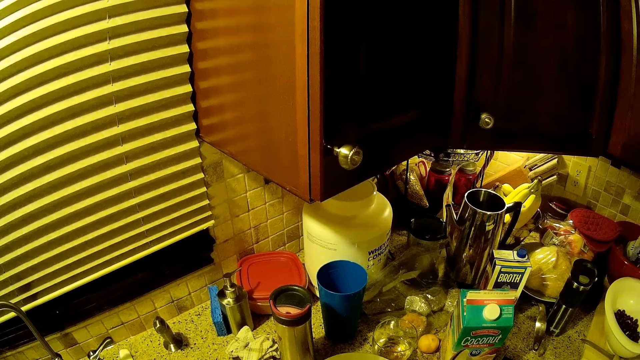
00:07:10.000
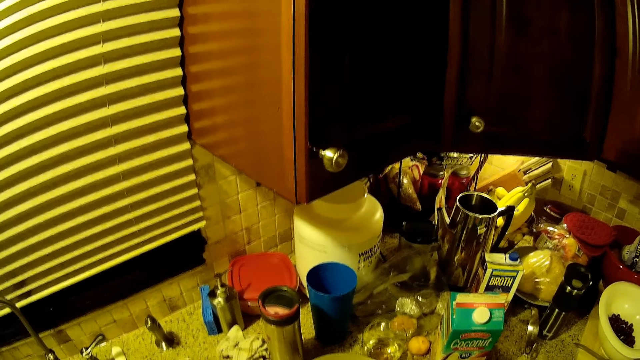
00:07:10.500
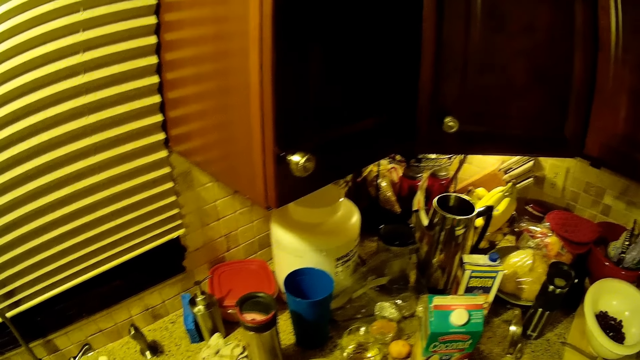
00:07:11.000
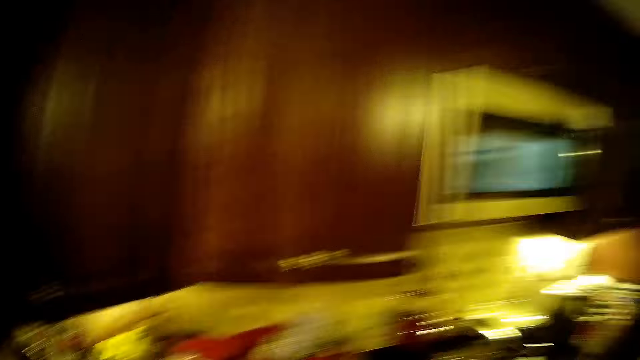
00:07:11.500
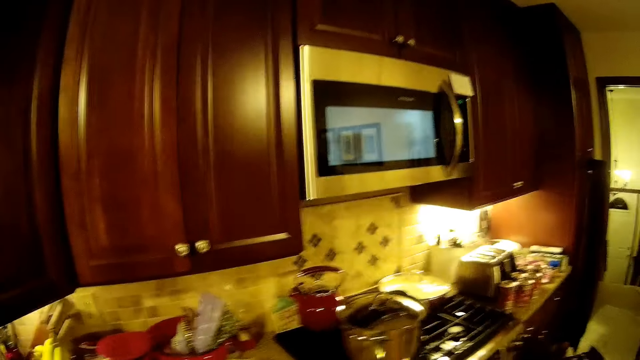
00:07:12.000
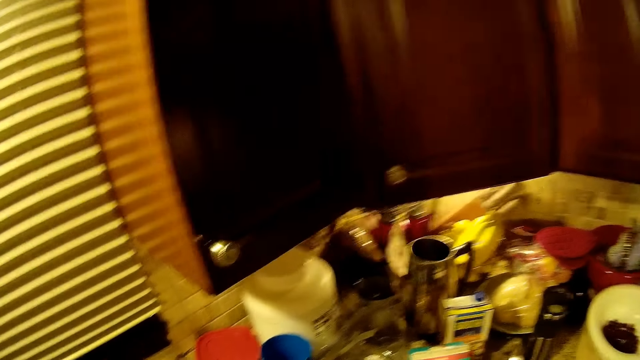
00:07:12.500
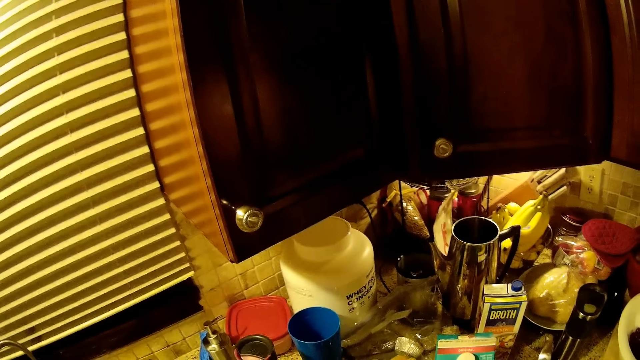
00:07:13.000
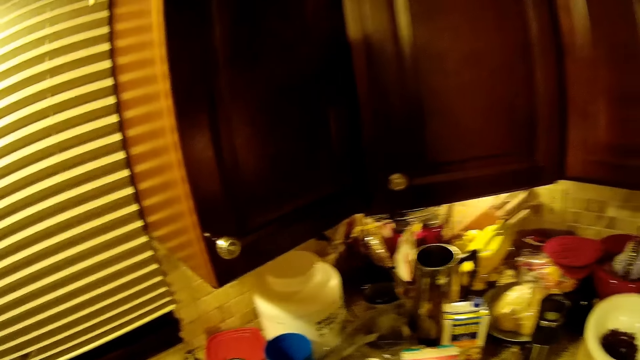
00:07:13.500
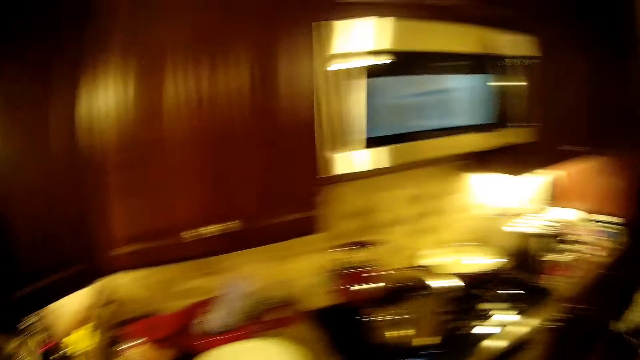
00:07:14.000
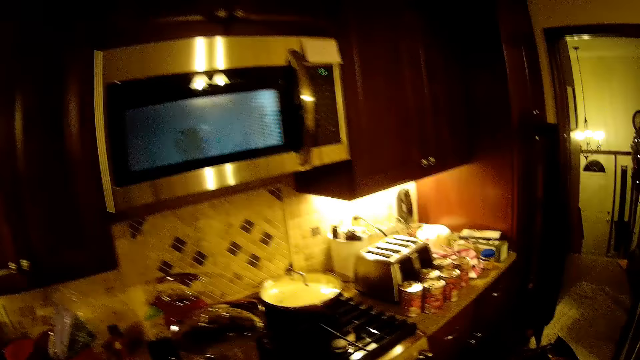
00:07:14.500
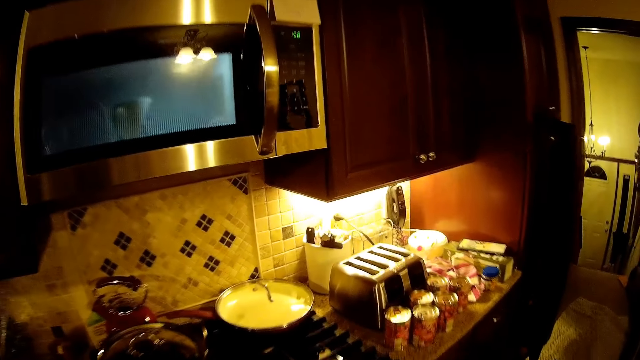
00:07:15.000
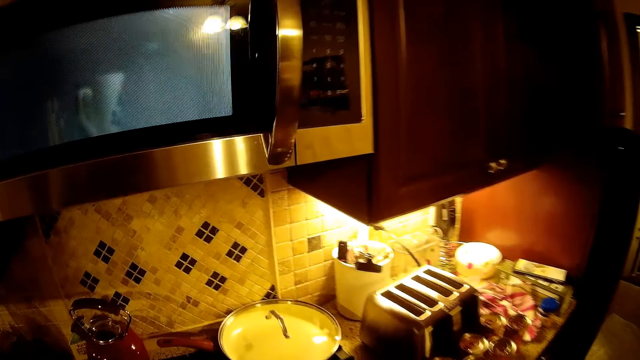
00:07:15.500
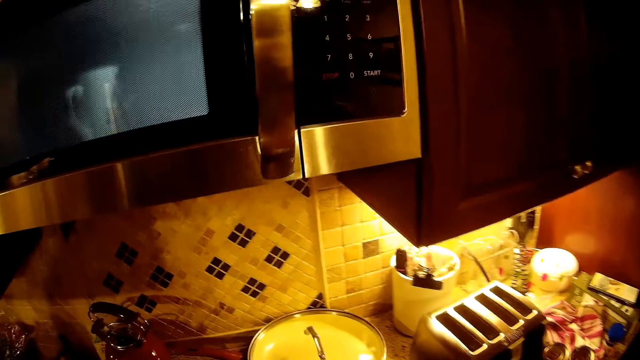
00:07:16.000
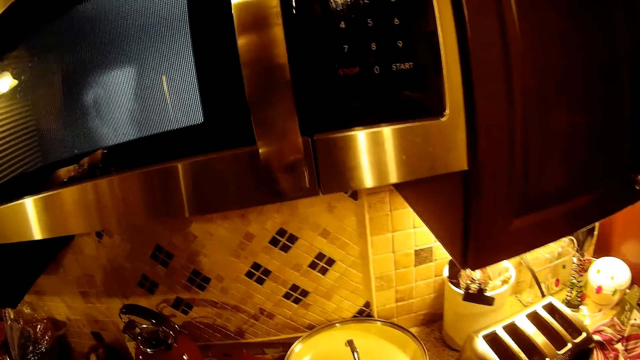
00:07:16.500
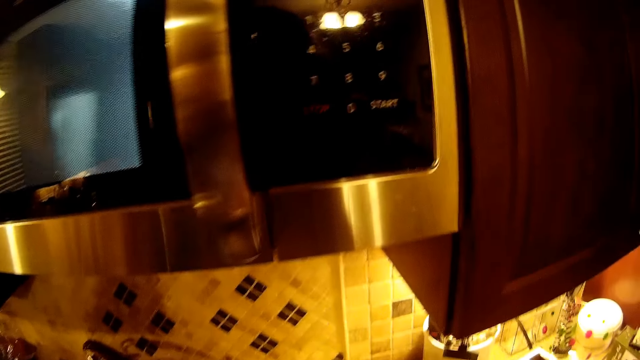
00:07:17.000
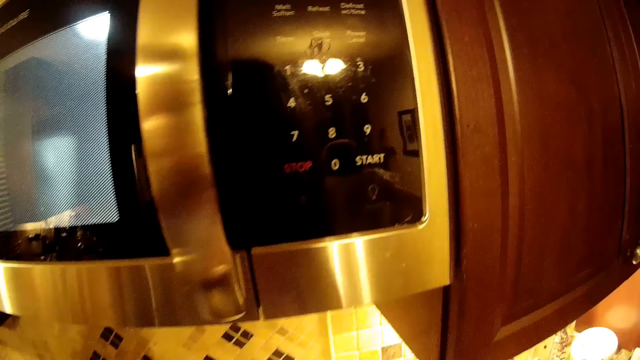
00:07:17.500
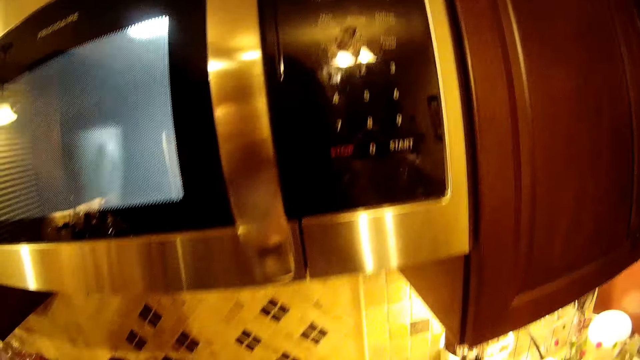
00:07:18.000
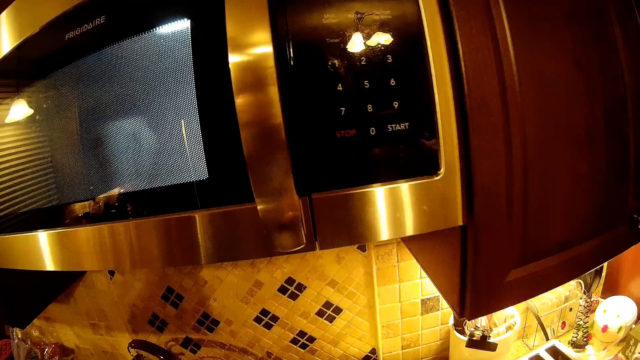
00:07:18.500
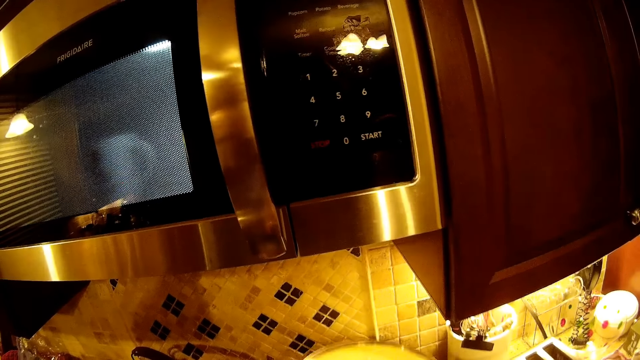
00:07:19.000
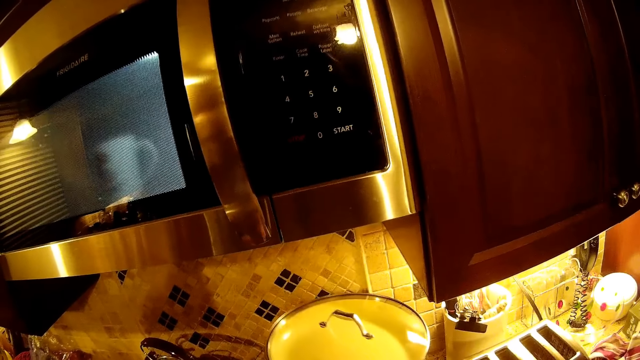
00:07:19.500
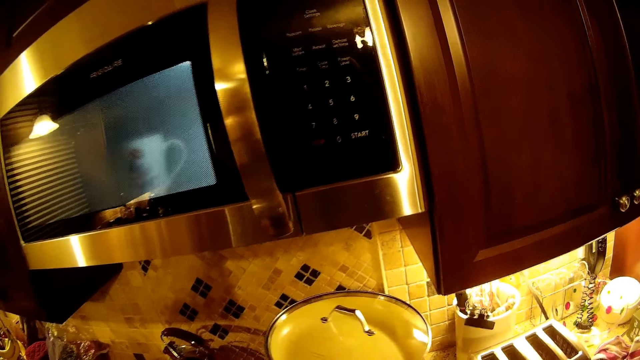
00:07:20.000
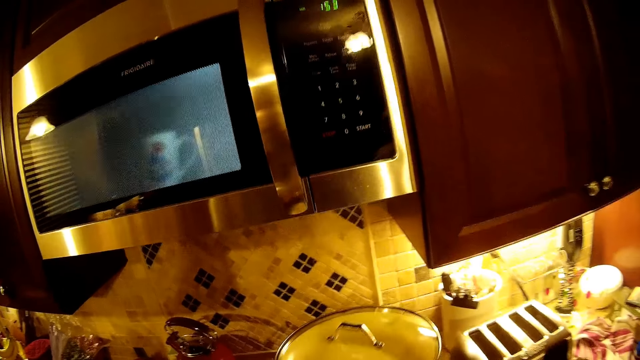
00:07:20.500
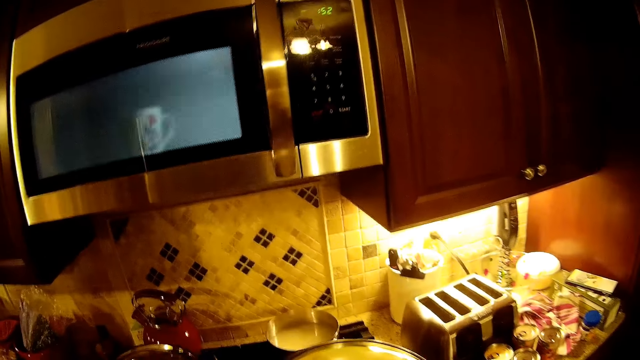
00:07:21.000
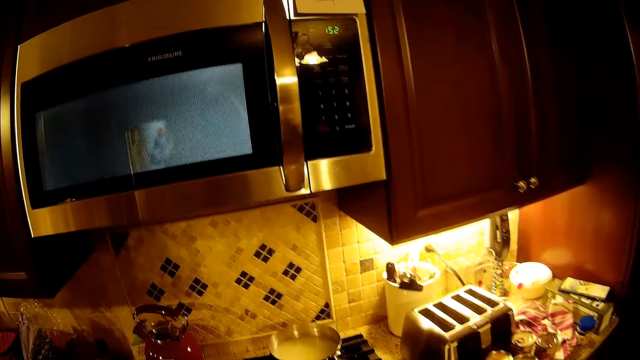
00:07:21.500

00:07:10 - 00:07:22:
The camera wearer looks around. They walk on the floor. They stand on the floor. They lift the cooking pot.

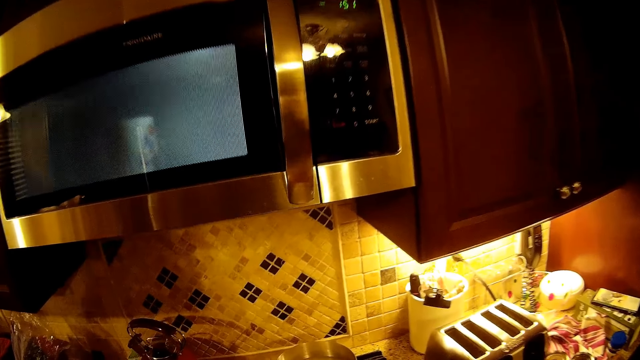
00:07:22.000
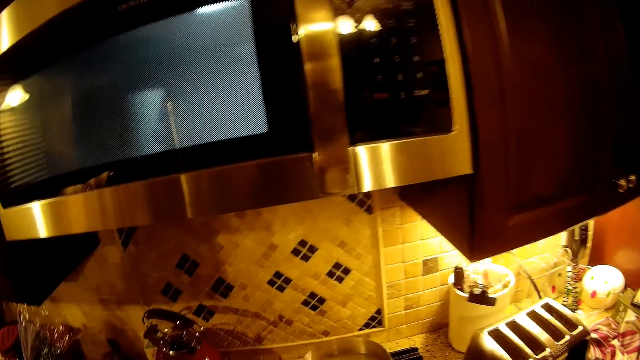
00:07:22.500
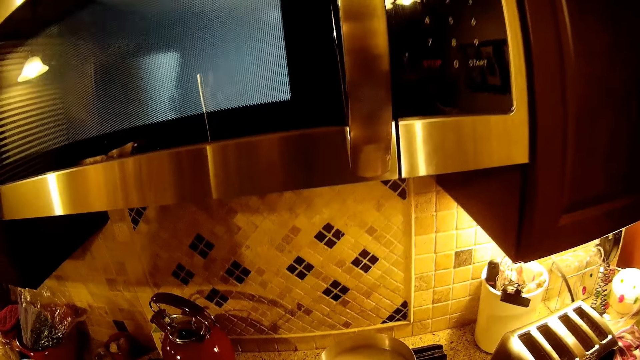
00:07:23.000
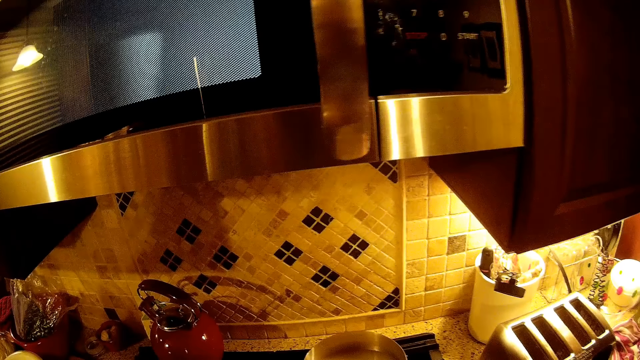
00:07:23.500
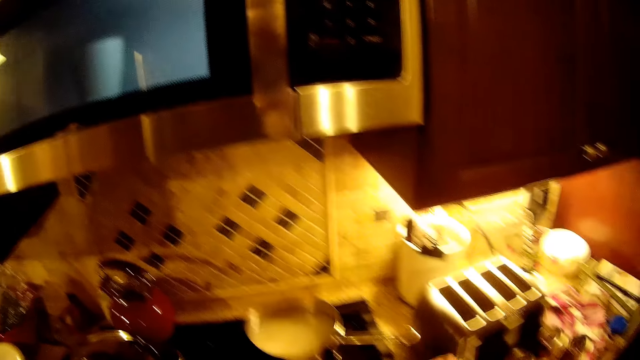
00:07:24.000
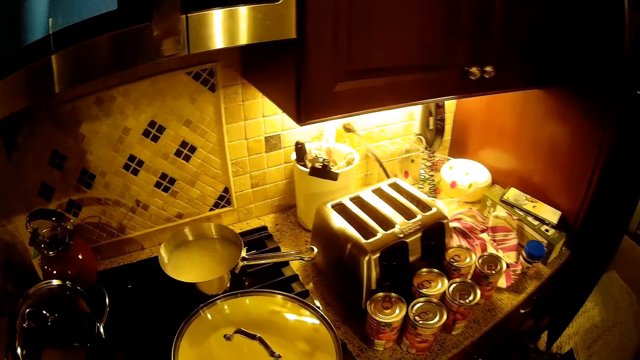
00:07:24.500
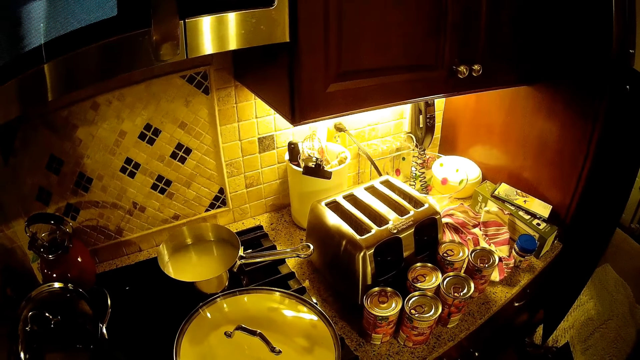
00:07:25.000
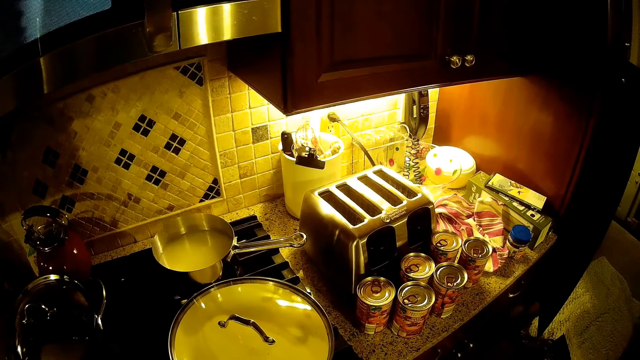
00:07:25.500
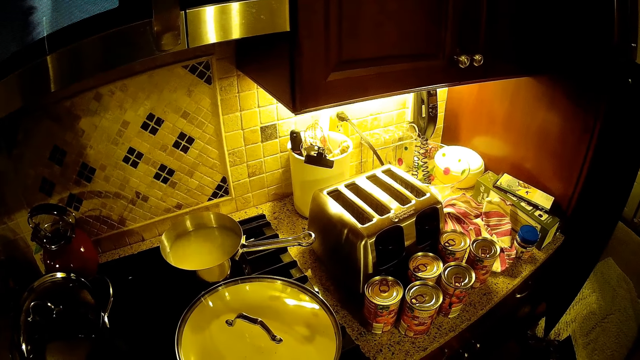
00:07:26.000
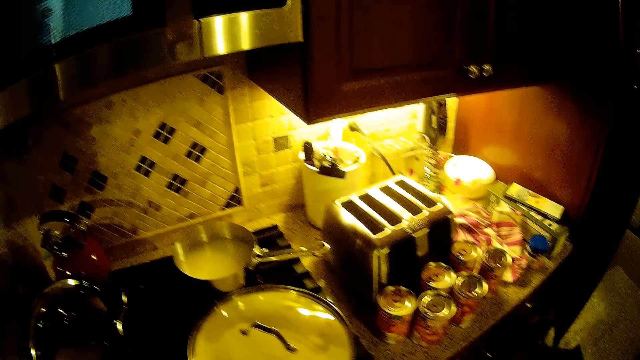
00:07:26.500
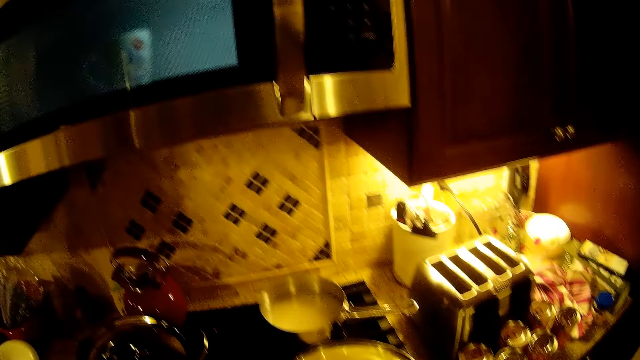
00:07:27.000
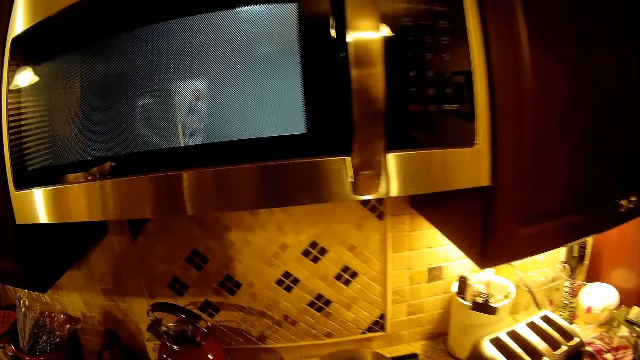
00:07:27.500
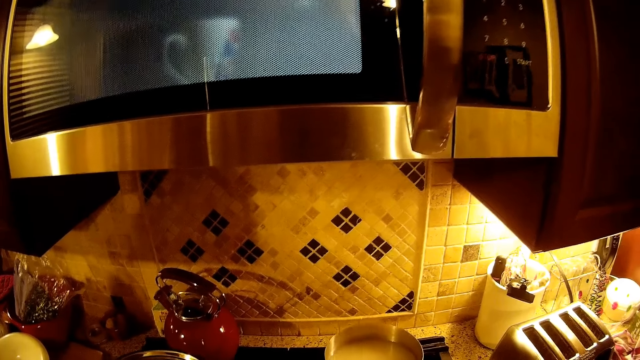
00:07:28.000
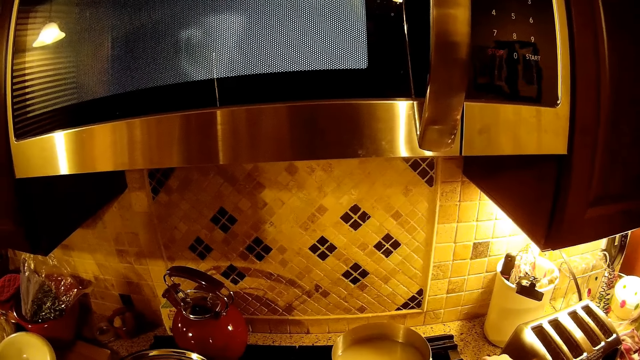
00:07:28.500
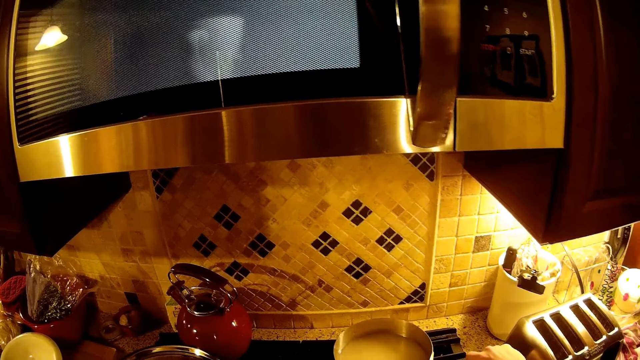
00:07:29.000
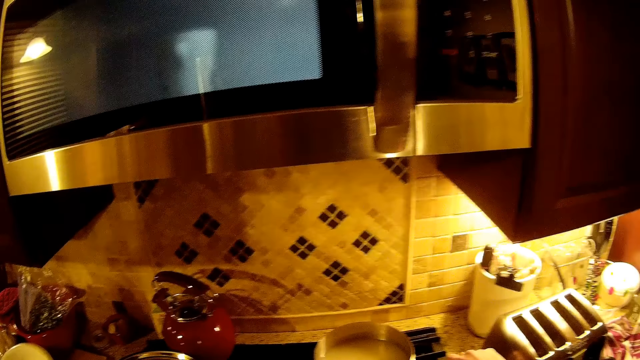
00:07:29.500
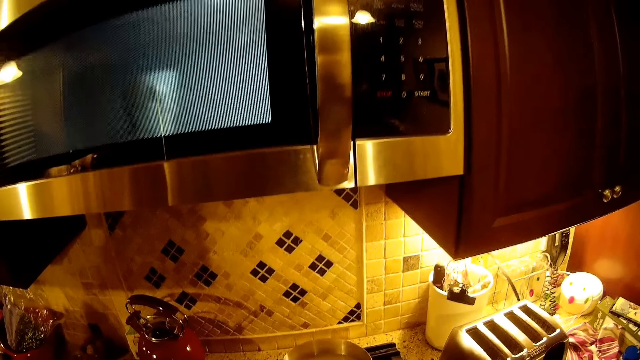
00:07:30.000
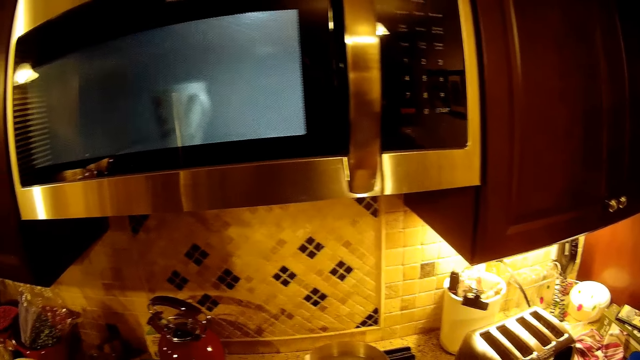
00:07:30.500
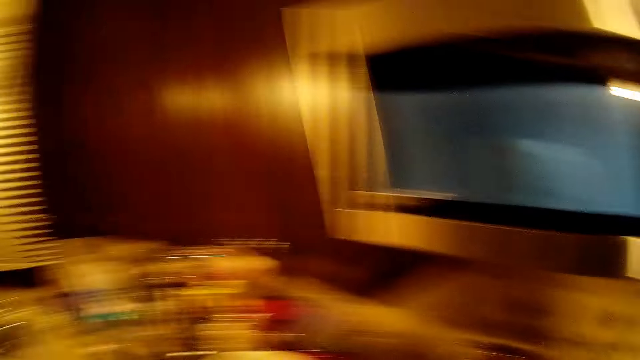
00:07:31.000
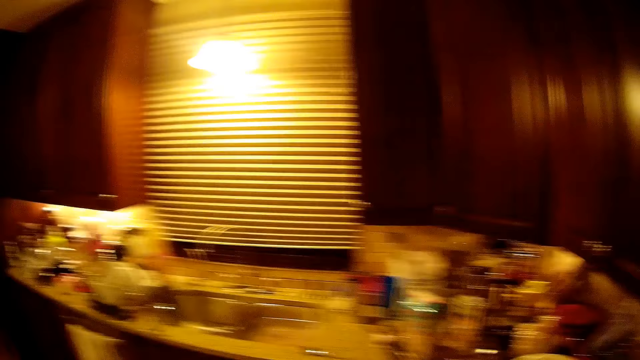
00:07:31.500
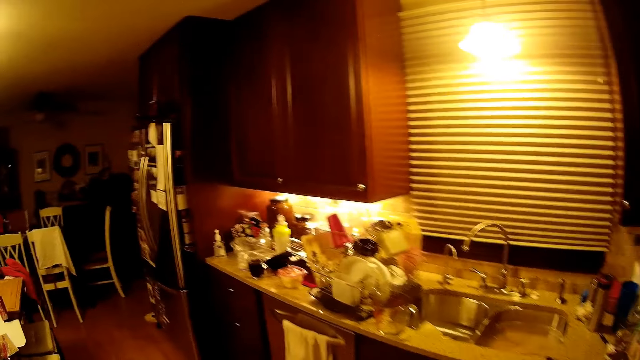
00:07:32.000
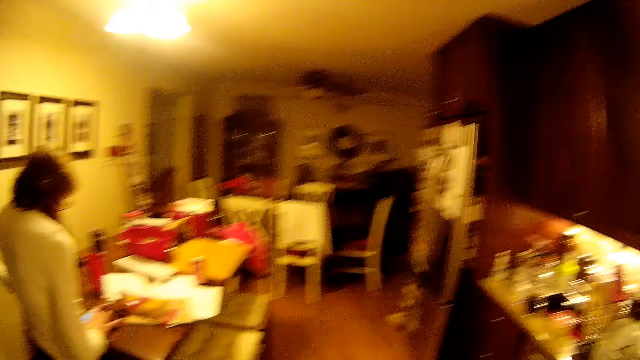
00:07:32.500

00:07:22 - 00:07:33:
The camera wearer looks around. They drop the hand. They look around. They walk on the floor.
